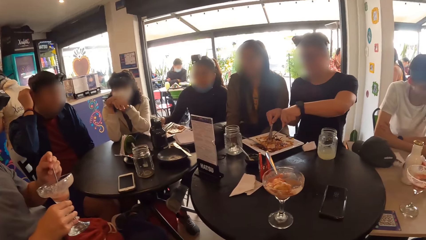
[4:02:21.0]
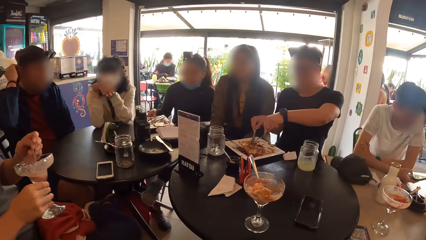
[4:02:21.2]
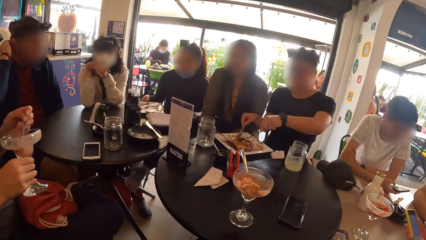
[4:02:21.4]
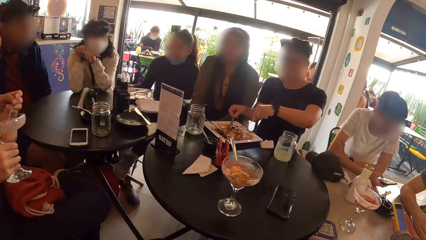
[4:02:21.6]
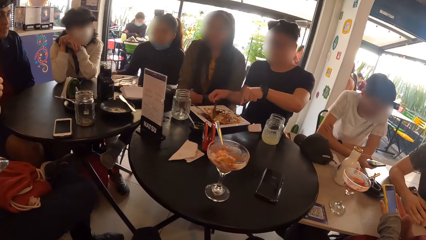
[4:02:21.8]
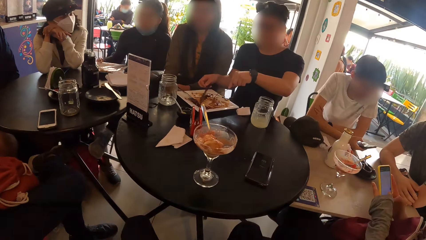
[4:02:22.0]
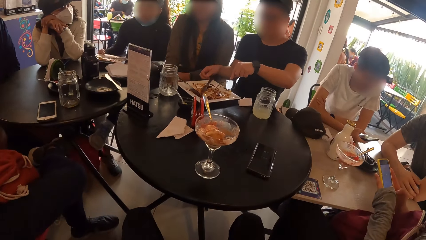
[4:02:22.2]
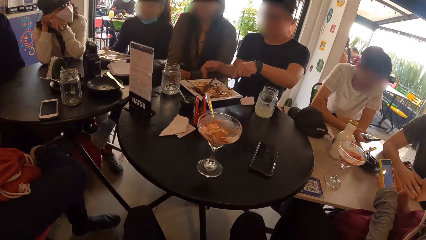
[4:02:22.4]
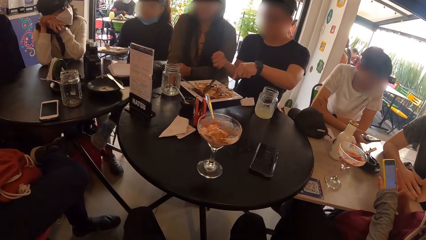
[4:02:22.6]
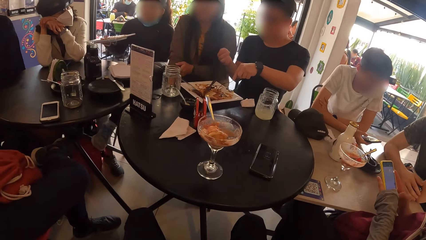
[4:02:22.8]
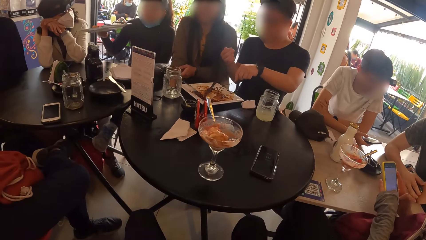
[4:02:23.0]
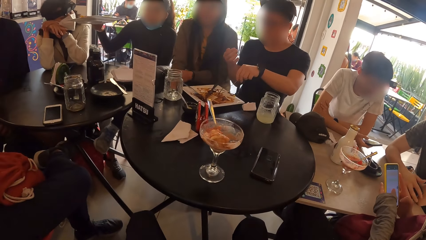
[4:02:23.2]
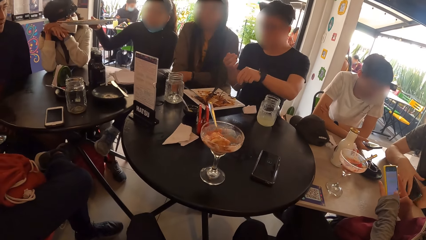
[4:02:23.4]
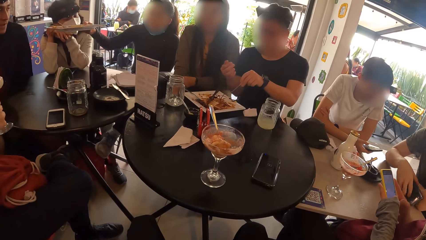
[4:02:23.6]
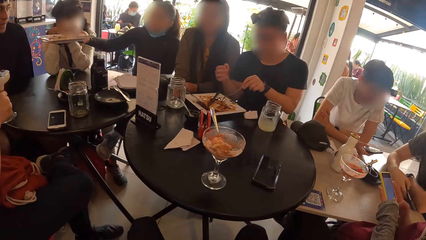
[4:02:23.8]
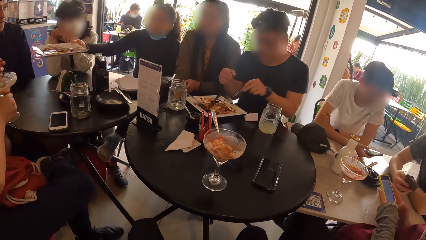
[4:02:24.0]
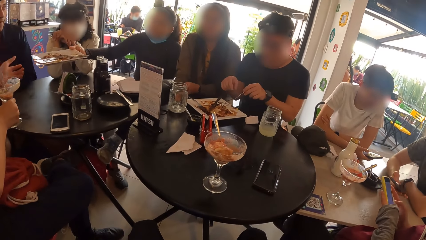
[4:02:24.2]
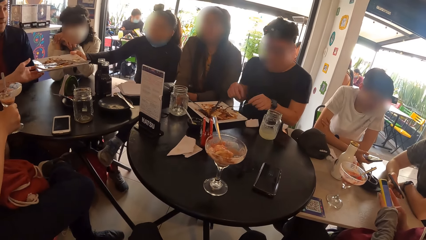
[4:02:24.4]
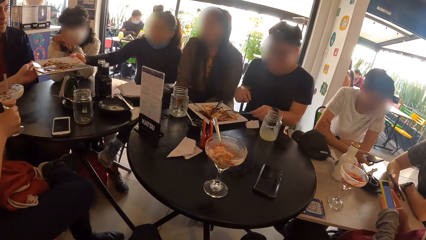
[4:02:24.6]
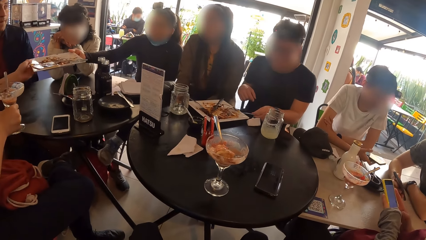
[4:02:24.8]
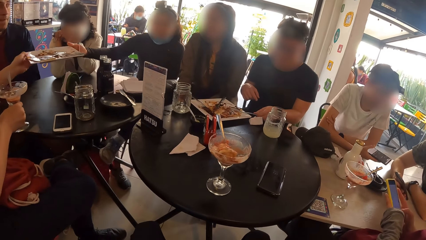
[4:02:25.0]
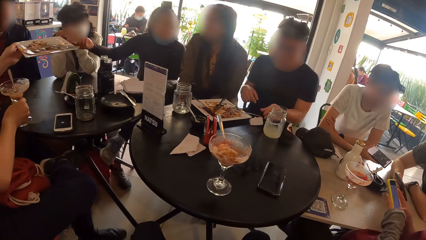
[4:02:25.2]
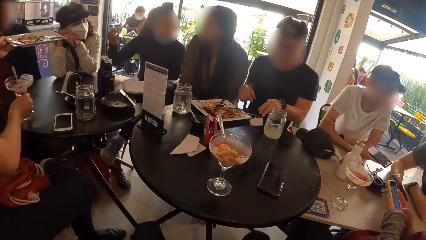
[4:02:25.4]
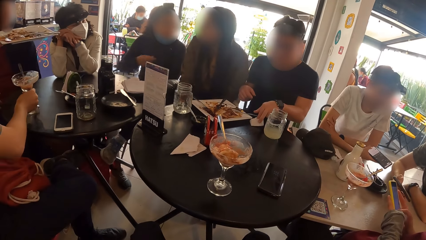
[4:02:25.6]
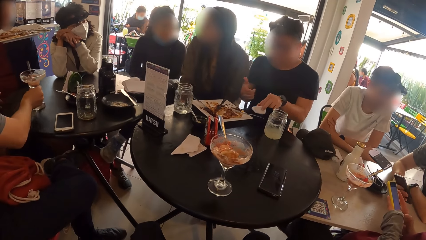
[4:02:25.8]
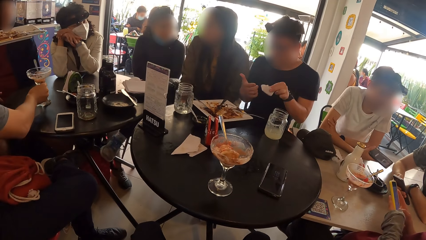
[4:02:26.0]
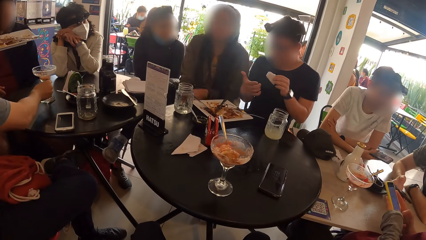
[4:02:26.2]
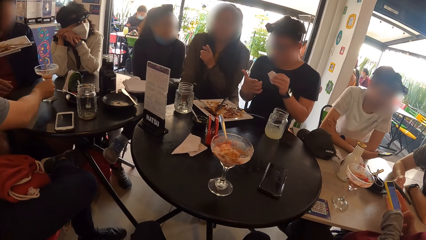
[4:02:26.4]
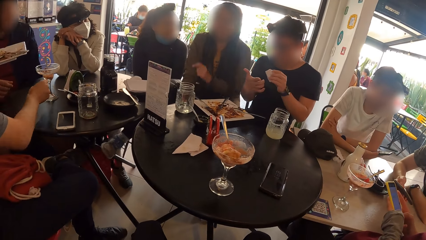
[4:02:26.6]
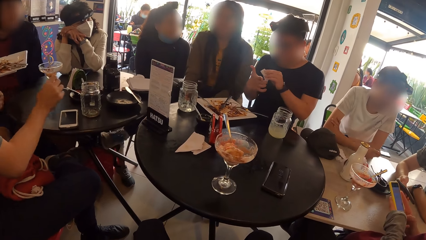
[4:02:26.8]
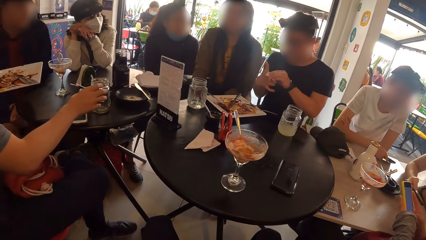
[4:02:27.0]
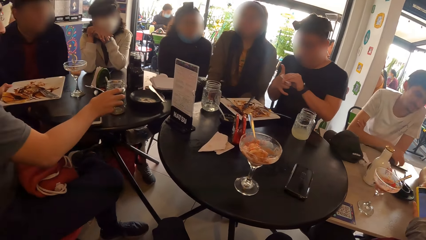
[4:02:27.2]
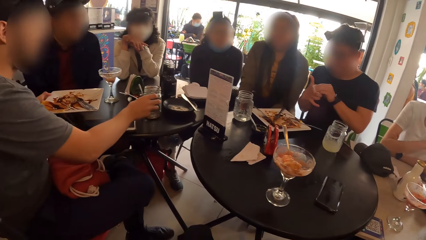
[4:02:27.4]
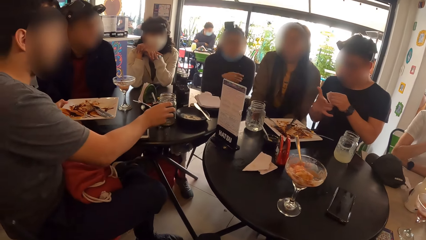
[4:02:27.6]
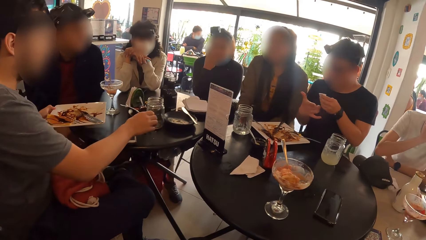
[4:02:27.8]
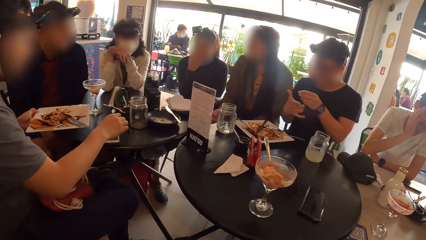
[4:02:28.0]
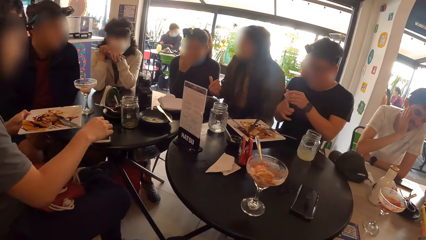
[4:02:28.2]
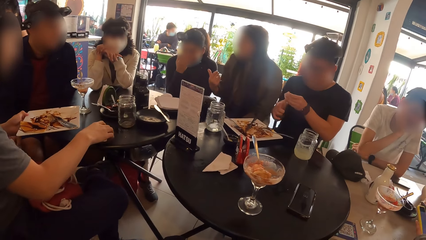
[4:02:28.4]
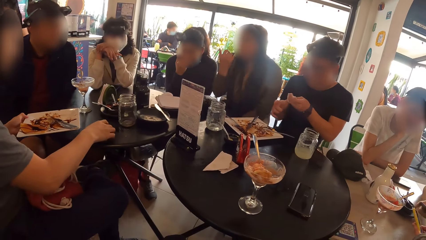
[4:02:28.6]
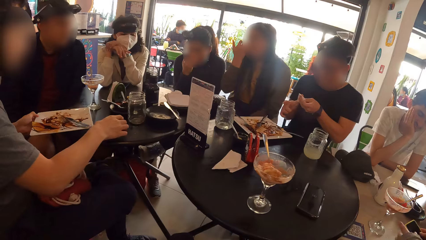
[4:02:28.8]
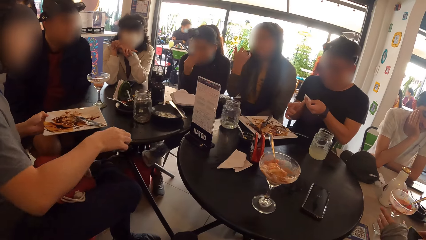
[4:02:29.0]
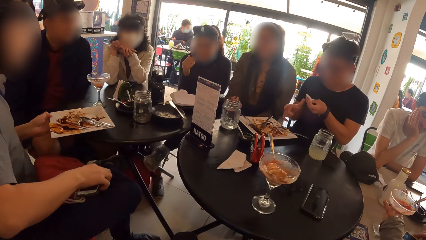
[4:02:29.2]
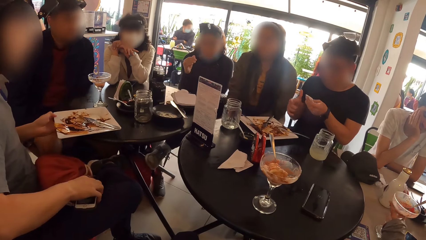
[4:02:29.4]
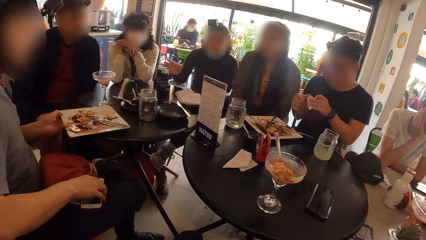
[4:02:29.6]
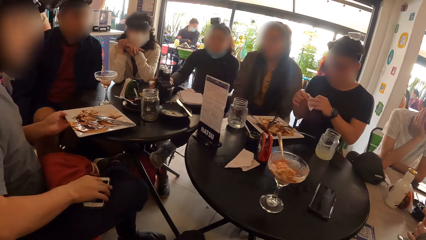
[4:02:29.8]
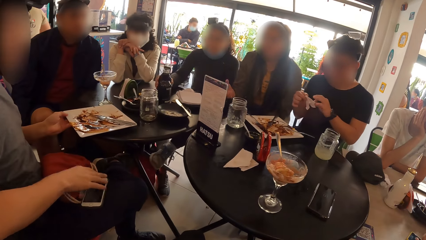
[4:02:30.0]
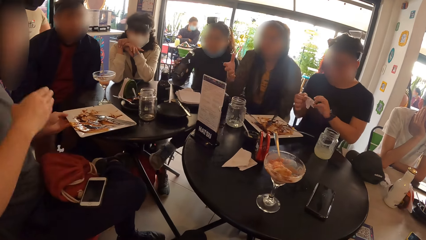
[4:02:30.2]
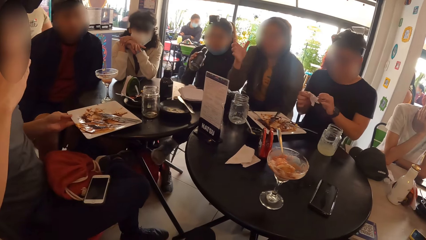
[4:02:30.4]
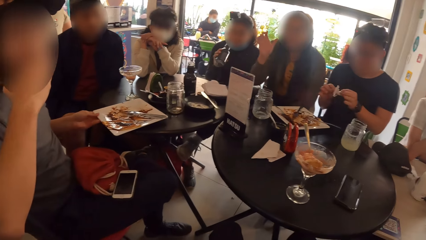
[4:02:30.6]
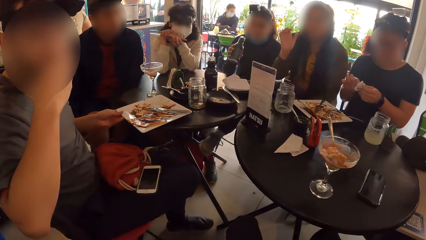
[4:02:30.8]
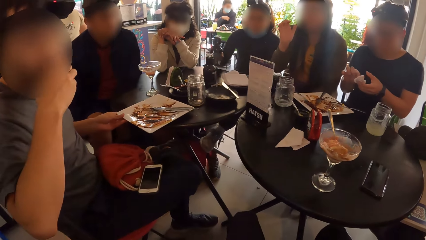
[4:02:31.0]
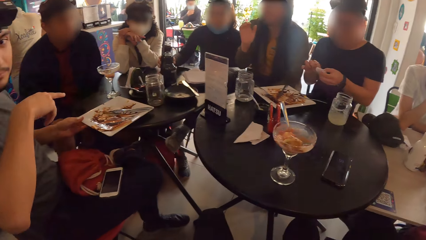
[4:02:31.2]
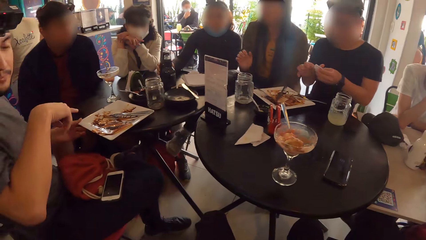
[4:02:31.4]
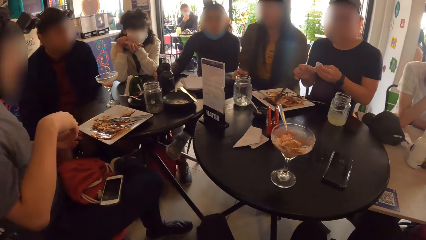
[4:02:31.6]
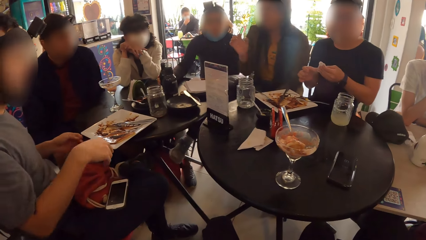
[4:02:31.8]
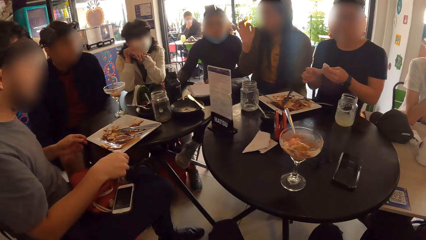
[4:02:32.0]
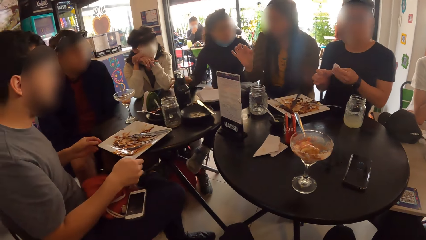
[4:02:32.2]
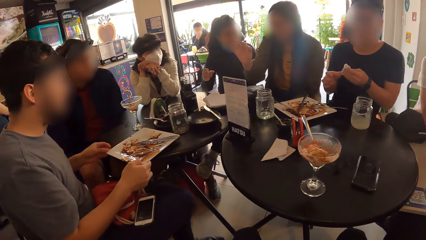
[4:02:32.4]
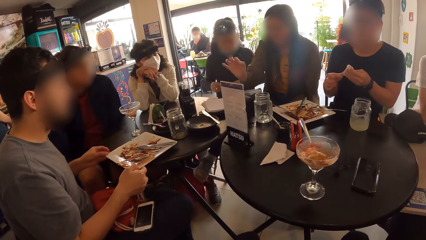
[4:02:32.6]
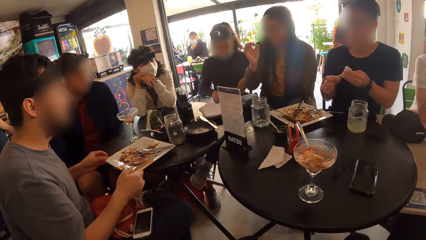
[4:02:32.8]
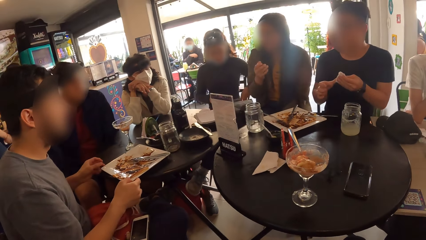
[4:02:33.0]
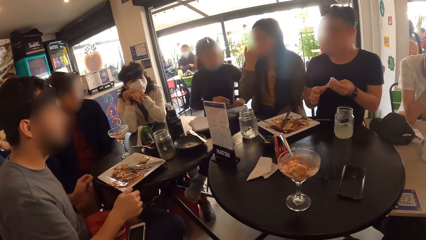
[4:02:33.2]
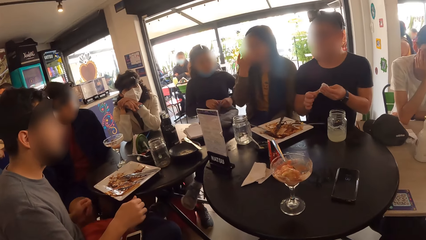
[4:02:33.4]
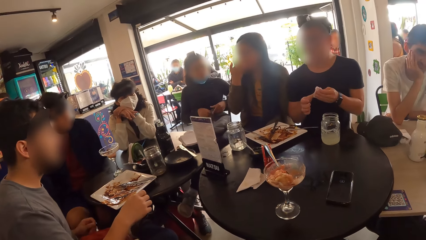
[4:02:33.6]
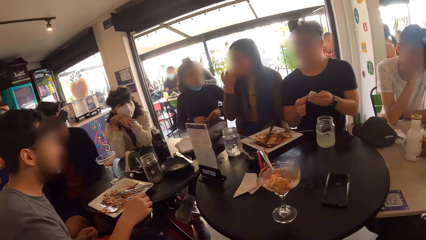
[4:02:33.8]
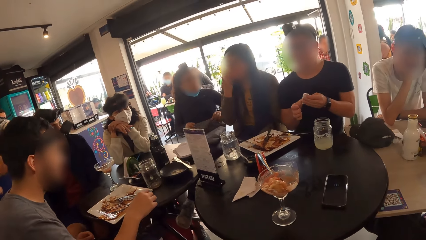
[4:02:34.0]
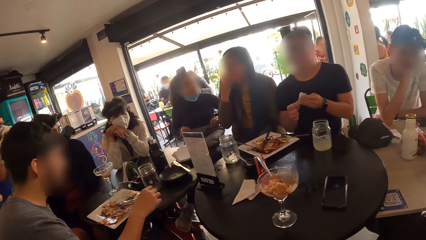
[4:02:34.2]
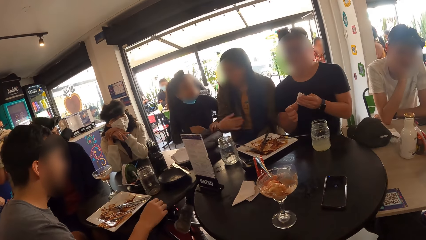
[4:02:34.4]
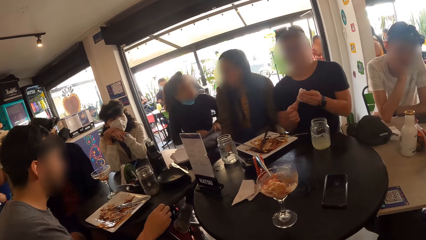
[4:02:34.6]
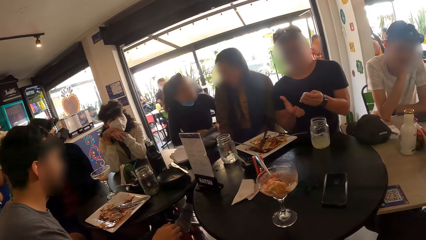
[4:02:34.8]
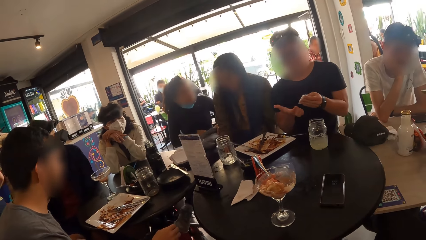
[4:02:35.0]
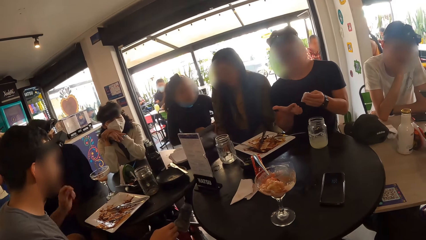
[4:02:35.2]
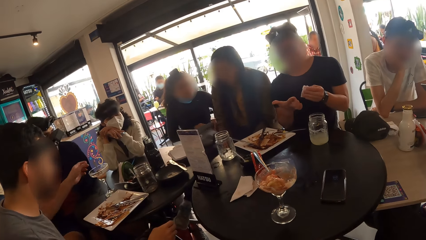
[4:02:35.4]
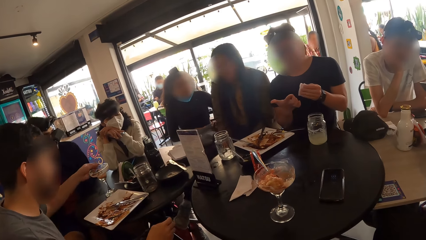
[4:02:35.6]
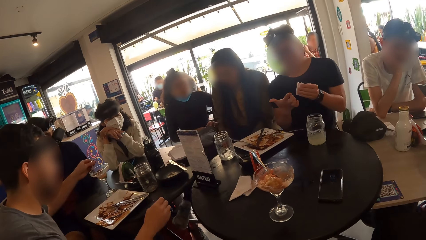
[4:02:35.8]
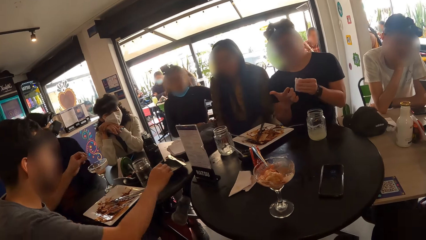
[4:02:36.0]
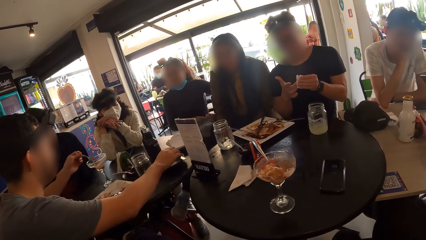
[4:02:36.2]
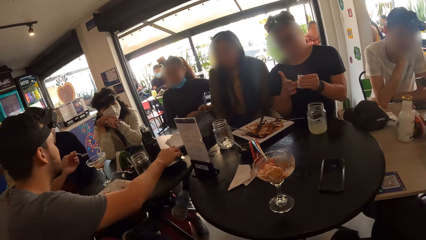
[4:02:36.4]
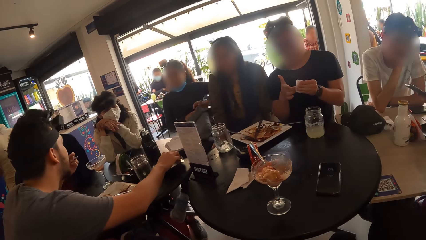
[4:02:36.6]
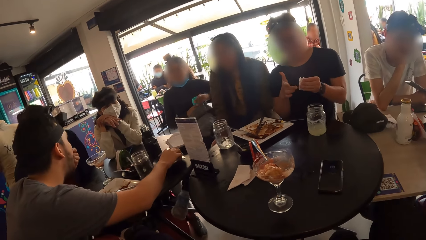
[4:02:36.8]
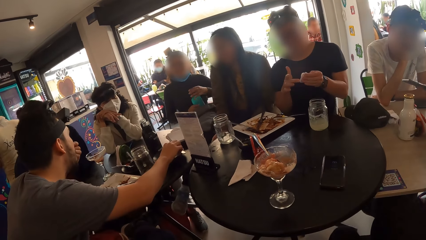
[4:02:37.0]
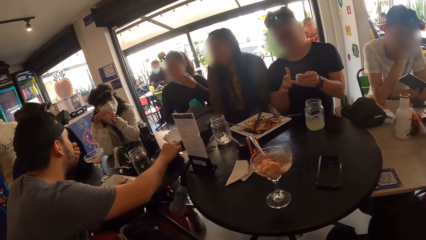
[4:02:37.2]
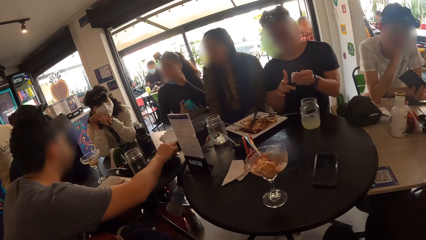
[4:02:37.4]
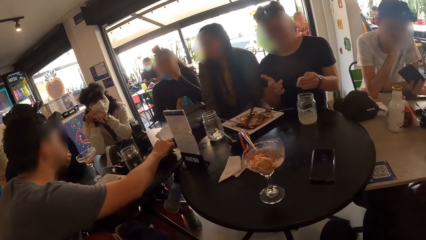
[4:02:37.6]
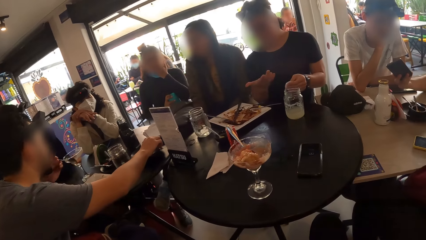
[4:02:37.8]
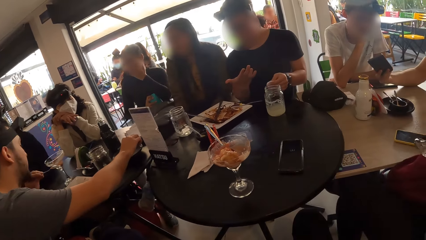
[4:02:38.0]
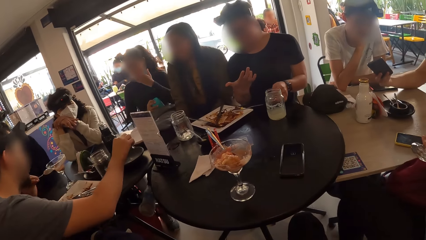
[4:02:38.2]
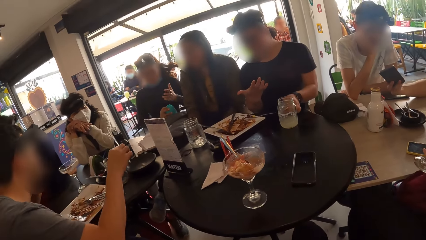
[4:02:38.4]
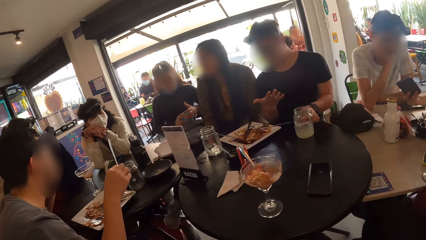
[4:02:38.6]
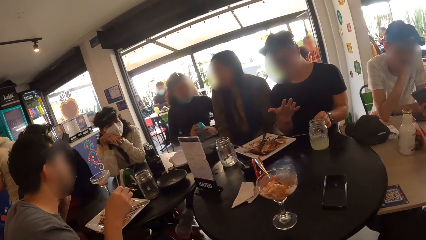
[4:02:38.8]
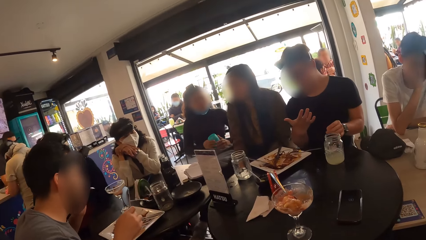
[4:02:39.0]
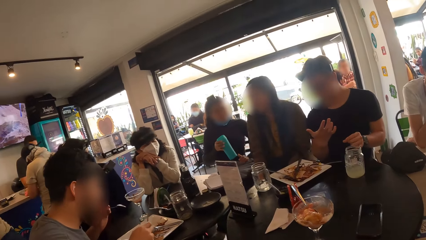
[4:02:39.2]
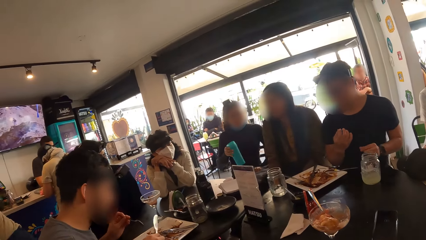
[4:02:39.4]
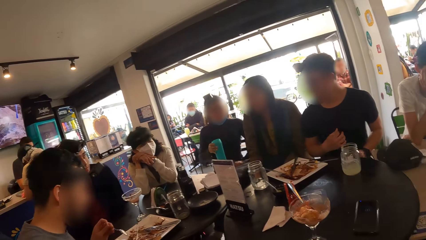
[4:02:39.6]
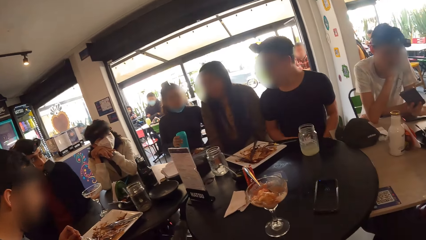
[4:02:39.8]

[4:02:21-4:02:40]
A woman operates a phone with her left hand. Another woman picks up the plate from the table with her right hand. The other woman hands the plate to a man with her right hand. The man drops the cup on the table with his right hand. Another man picks up a piece of paper towel from the table with his left hand. The first man moves the cup on the table with his right hand. The first man drops the plate on the table with his left hand and picks up a phone from the table with his right hand. The other man wipes his right hand with the piece of paper towel in his left hand. The first man drops the phone on his thighs with his right hand. The other woman picks up a bottle from the table with her right hand and drops the bottle on the table with her right hand. The first man moves the plate on the table with both hands. The other woman opens a bag on her thighs with her right hand and picks up a water flask from the bag with her right hand. The first man picks up a knife from the table with his right hand.
